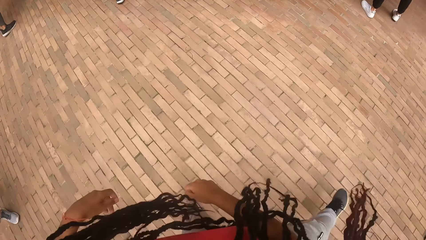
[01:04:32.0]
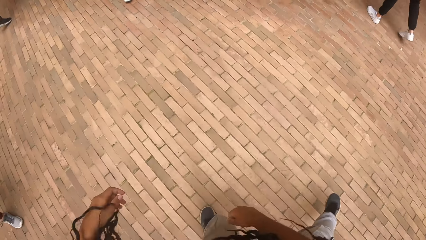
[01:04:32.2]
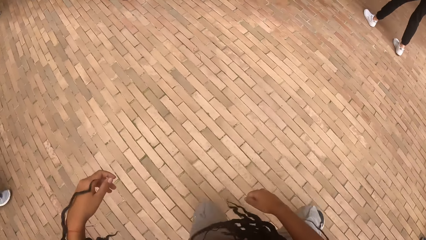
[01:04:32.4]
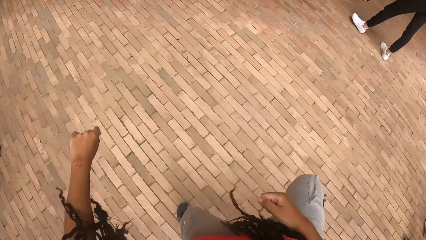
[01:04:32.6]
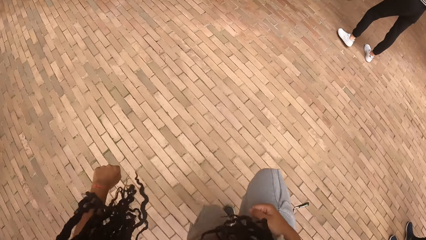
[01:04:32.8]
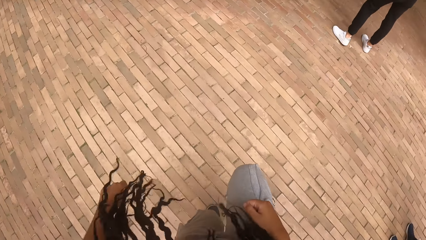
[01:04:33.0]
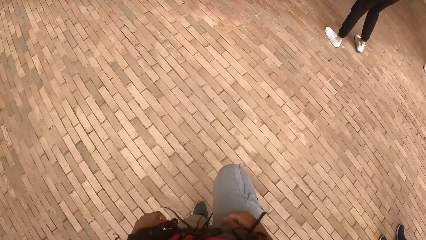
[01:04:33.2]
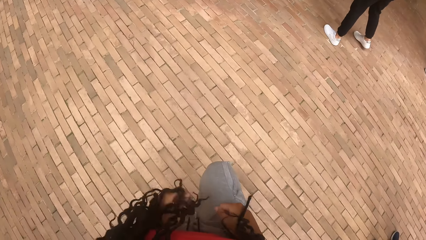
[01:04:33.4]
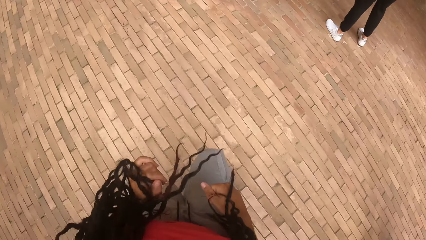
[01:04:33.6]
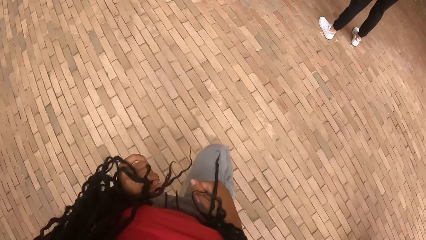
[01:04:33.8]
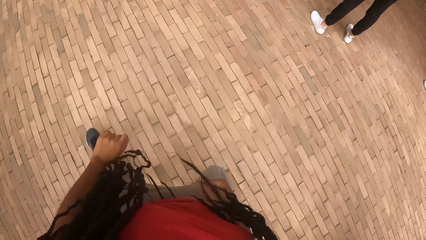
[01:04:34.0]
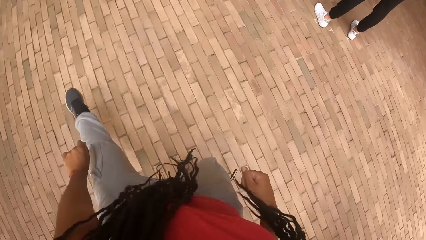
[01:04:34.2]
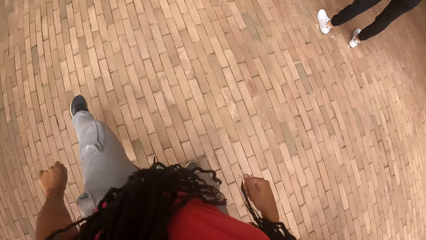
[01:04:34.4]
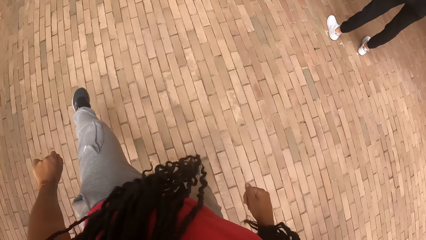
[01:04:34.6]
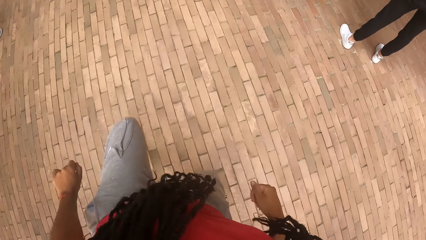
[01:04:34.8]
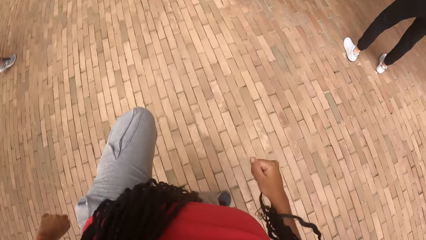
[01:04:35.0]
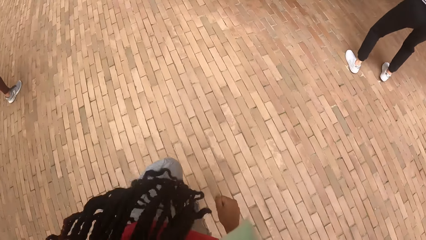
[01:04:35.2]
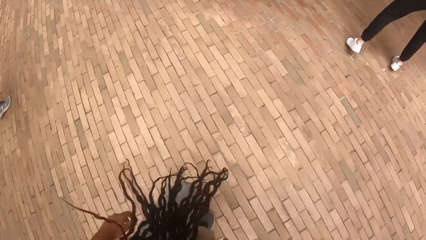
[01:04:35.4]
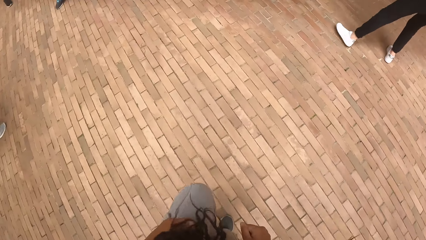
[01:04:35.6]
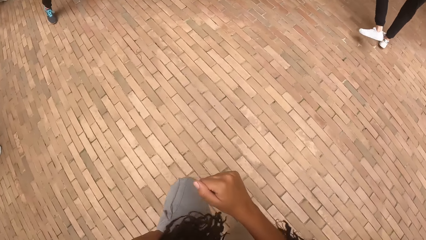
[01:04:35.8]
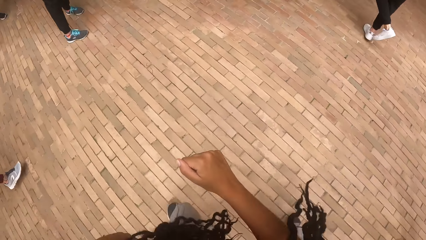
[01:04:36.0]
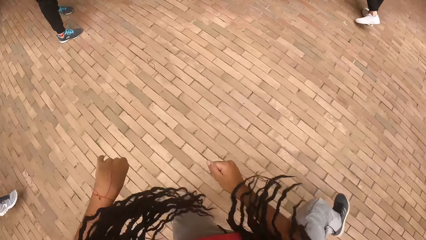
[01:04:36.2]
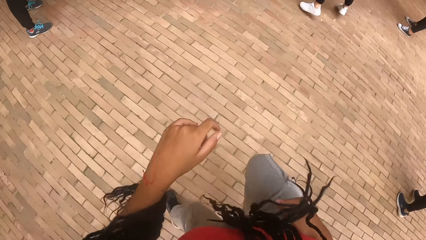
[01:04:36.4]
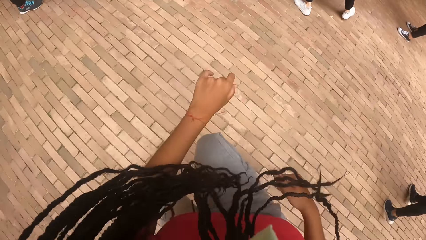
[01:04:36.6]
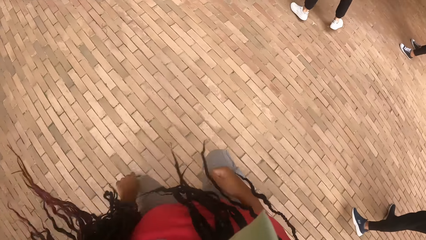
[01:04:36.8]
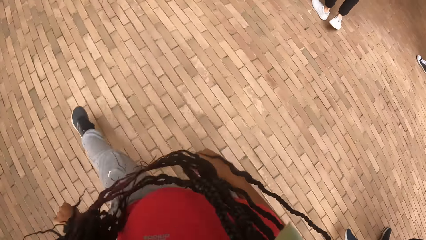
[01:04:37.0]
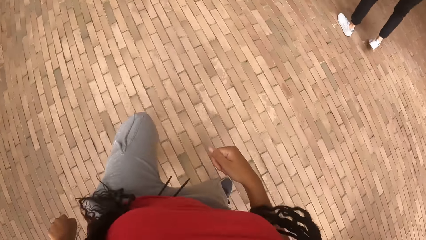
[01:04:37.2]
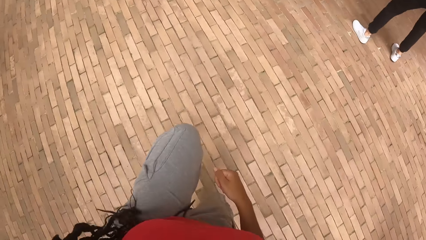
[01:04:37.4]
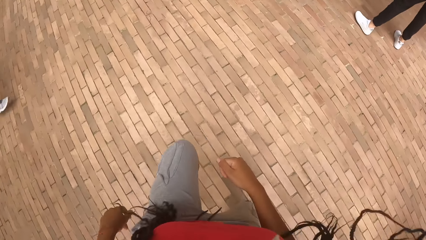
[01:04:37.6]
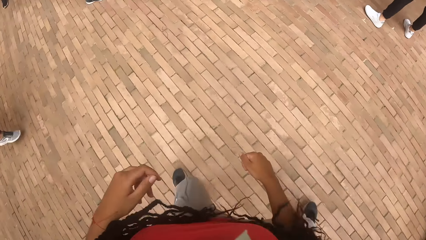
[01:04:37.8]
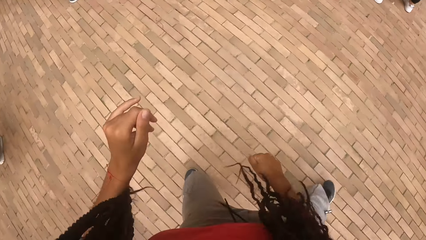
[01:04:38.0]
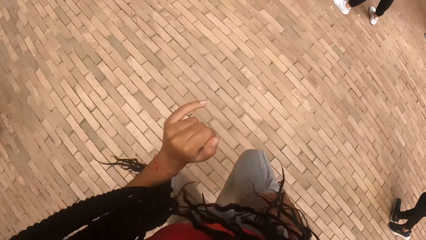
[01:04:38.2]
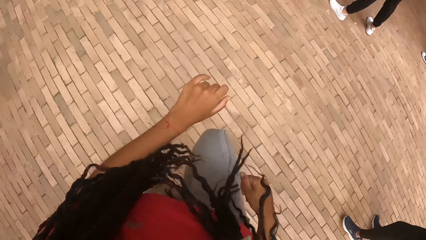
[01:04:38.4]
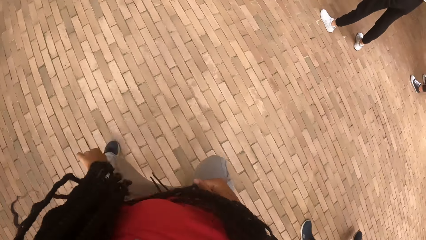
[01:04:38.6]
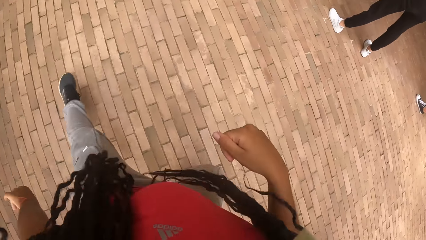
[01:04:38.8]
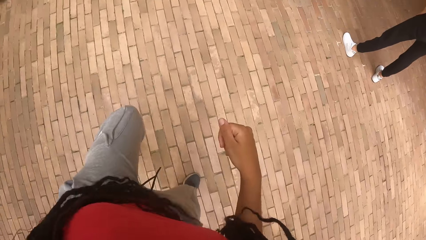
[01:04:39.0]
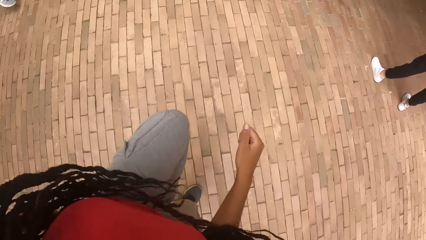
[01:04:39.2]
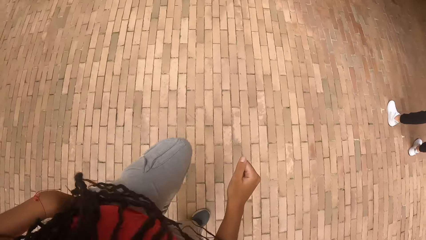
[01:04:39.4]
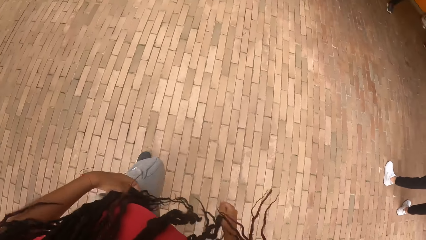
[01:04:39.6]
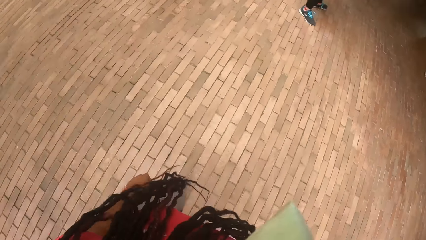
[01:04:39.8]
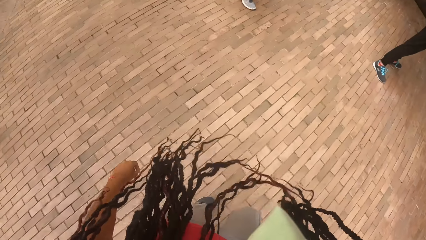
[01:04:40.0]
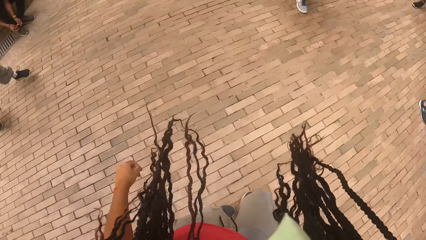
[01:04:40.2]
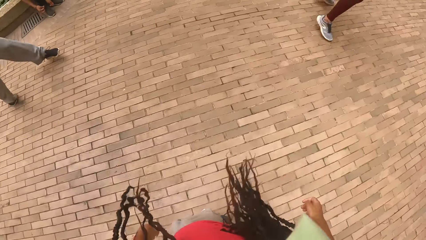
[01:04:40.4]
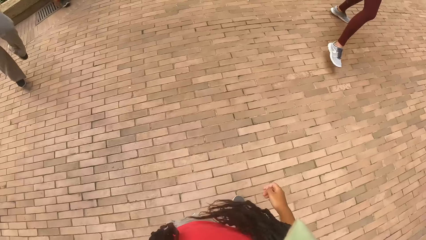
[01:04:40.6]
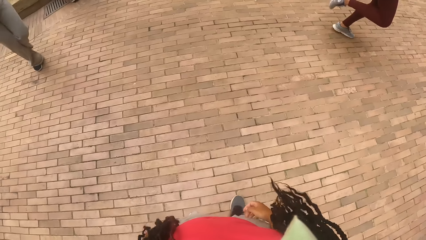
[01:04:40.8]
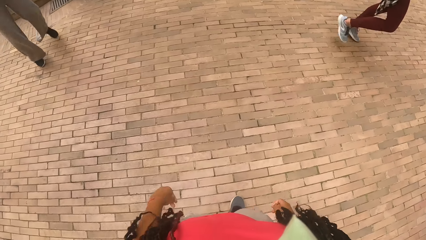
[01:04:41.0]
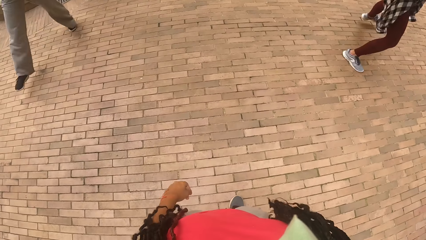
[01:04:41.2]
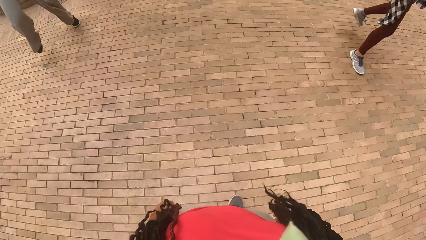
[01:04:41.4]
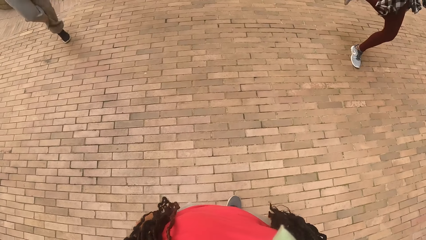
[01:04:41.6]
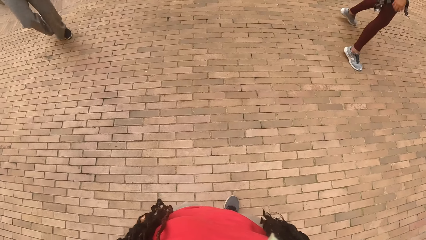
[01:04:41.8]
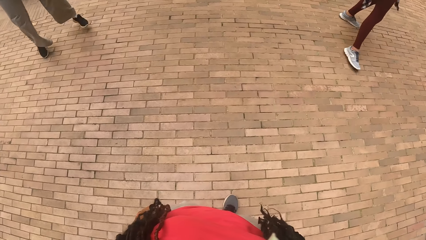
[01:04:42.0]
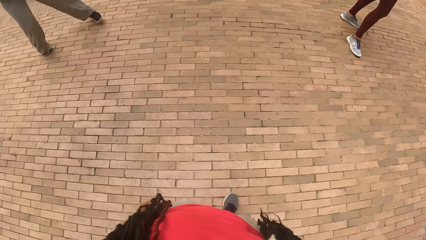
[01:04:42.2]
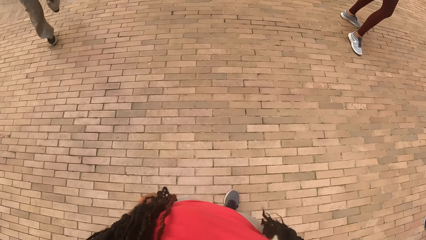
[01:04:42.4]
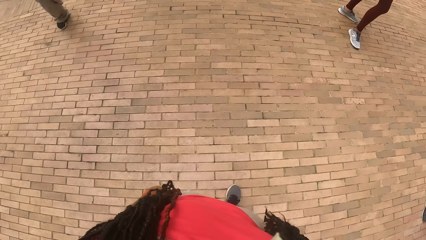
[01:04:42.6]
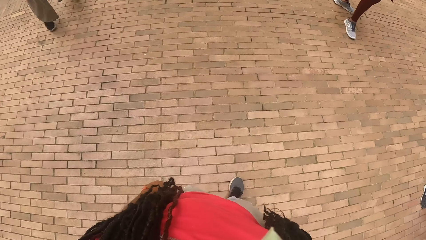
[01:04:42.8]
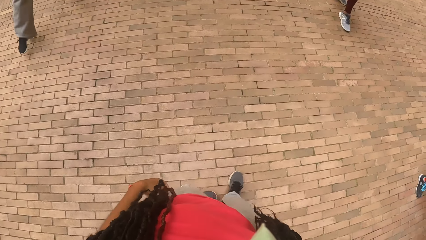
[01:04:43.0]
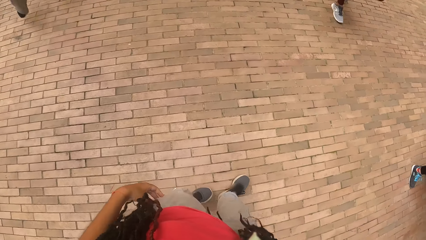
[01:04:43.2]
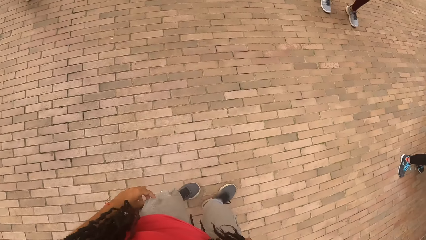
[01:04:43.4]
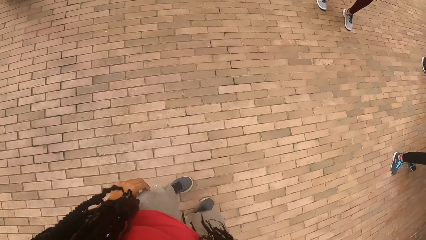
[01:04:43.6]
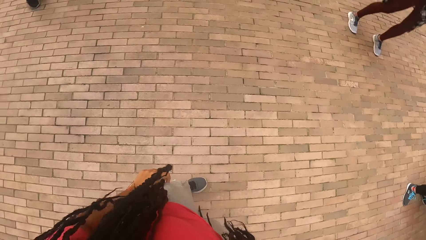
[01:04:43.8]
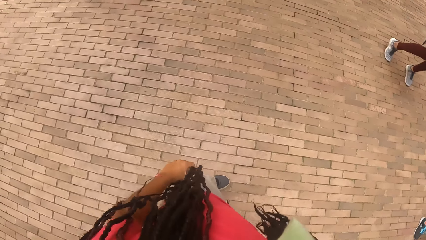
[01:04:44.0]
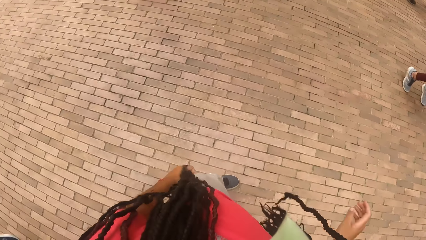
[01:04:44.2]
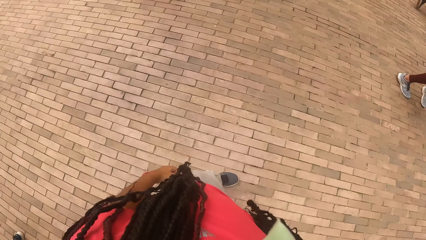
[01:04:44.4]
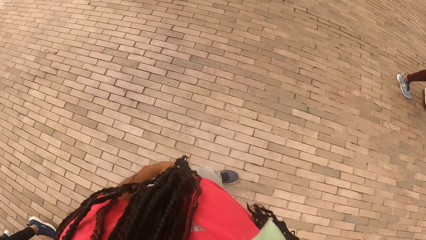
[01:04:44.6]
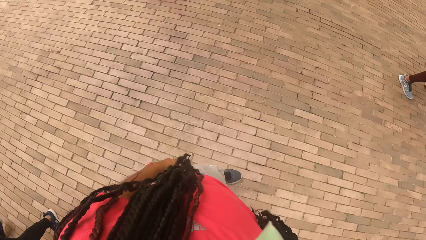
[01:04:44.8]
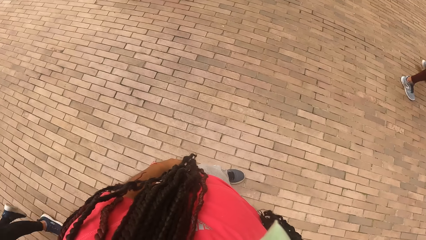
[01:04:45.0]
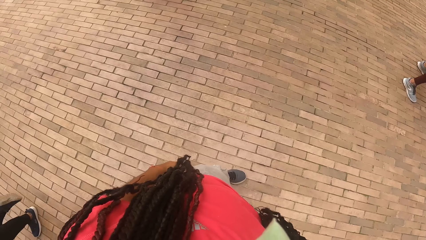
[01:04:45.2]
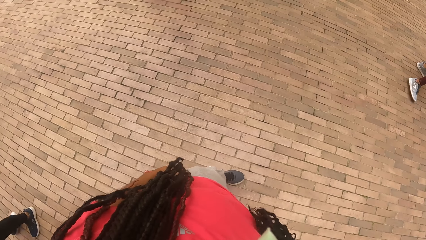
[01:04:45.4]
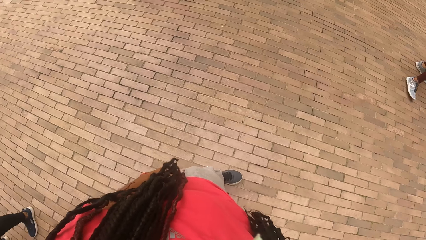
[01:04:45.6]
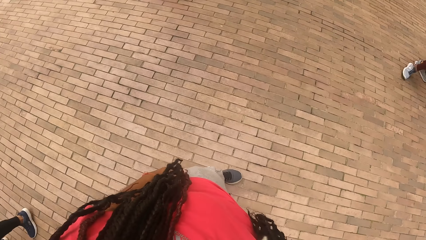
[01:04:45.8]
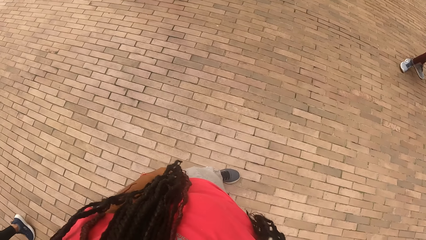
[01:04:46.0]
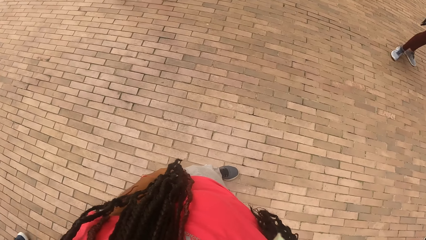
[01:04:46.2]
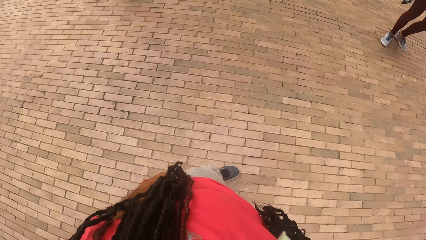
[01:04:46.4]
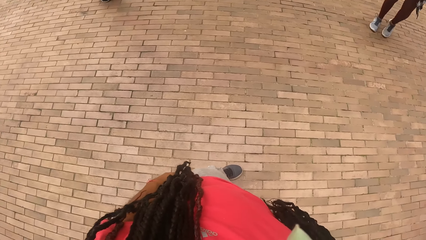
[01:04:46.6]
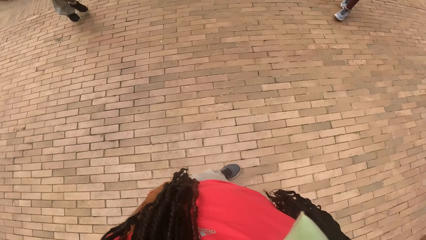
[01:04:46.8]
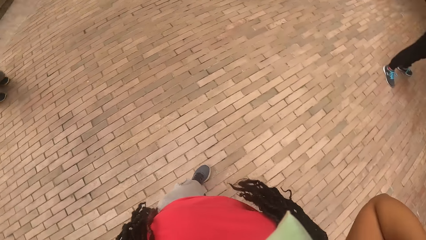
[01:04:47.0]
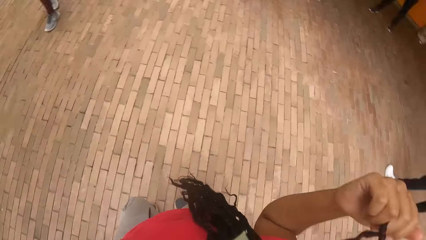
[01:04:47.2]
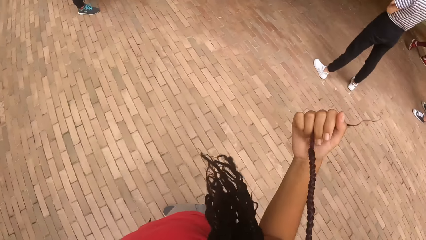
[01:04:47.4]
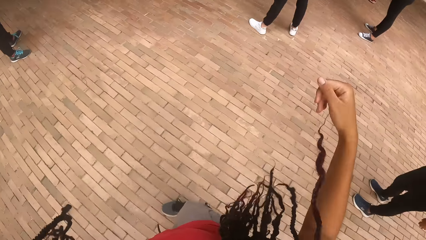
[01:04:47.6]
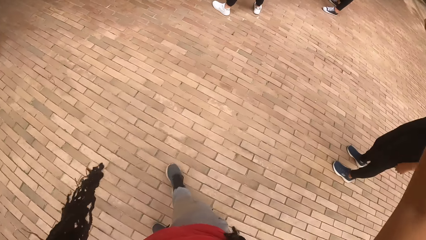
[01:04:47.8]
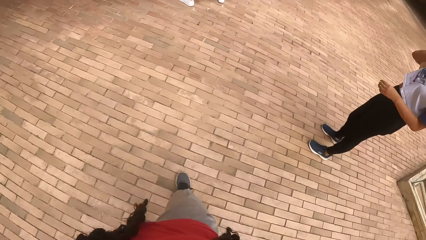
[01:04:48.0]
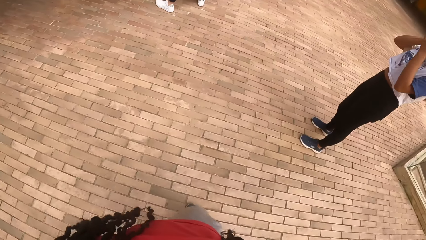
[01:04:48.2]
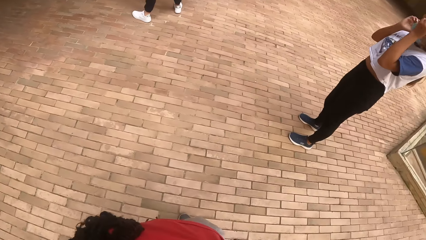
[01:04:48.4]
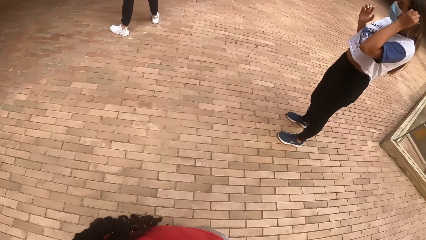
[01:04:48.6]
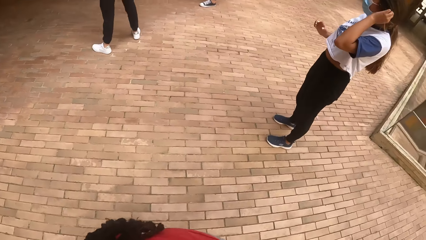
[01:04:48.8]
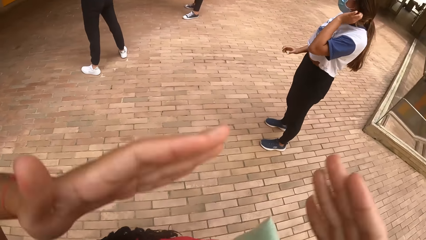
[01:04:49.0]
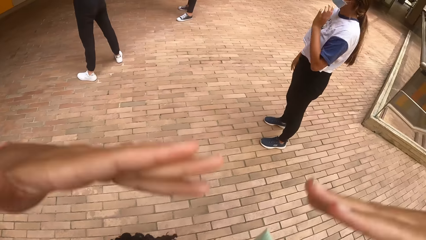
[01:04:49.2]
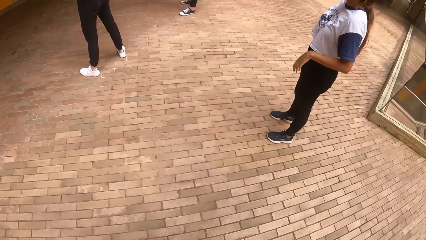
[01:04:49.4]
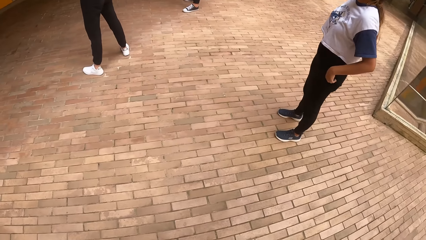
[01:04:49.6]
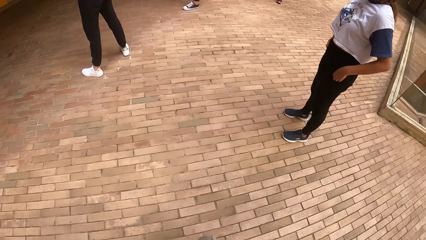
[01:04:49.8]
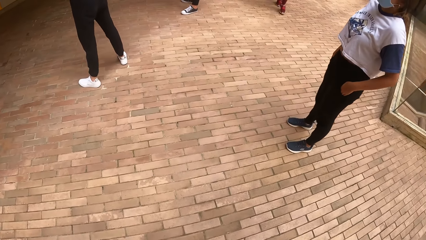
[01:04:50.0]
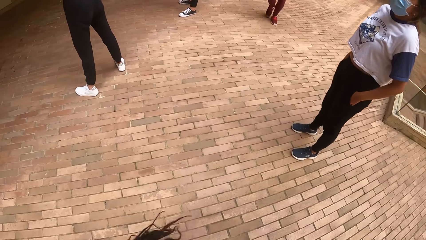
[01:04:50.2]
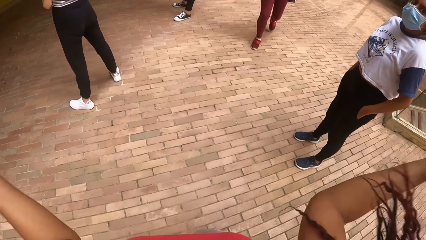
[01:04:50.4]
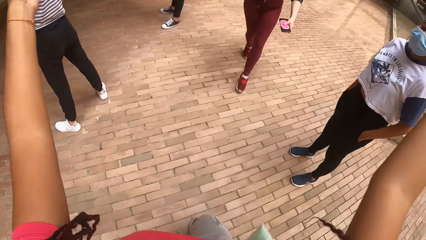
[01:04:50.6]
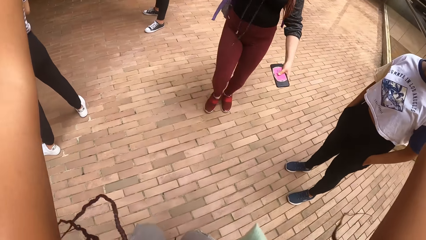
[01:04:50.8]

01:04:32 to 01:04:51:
The camera wearer dances in the midst of a group of people. She stares at people's activities. She touches her hair with her right hand. She pulls her hair with her right hand. She turns around the floor.
